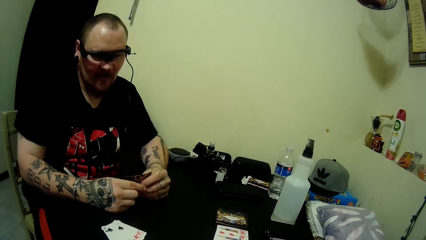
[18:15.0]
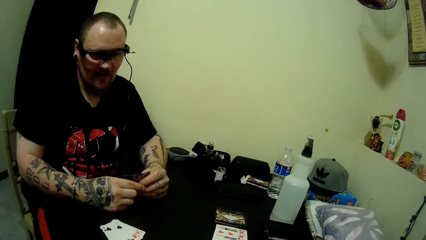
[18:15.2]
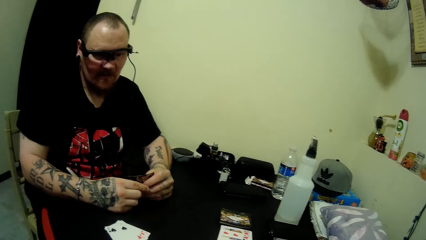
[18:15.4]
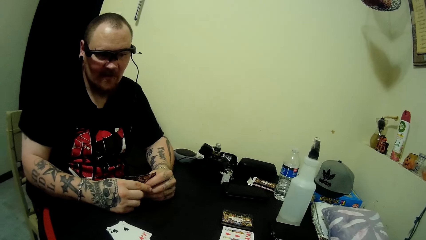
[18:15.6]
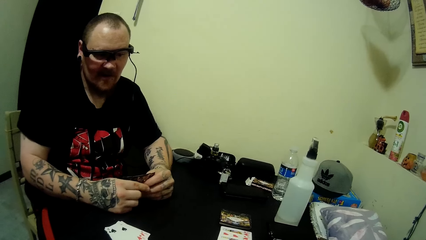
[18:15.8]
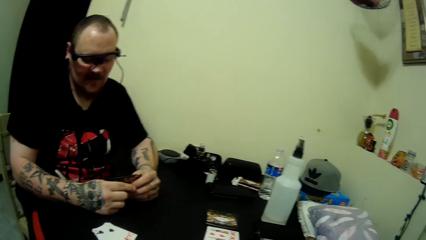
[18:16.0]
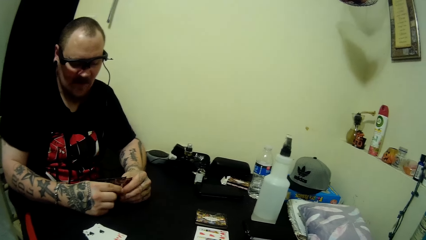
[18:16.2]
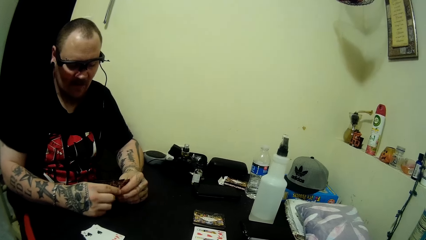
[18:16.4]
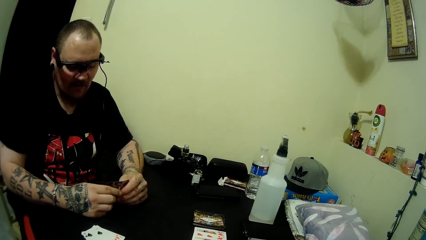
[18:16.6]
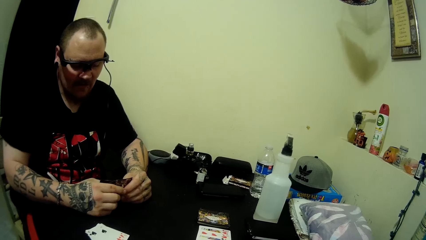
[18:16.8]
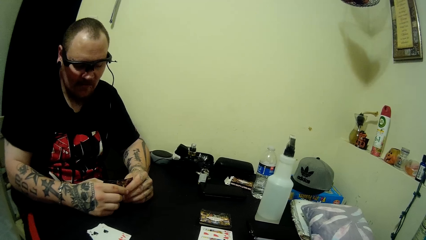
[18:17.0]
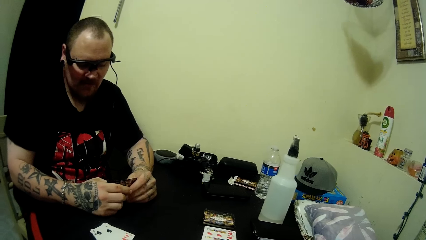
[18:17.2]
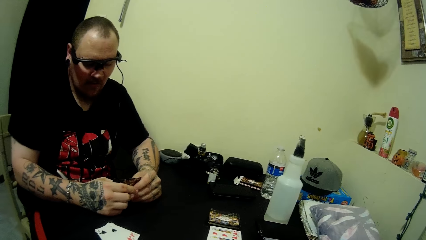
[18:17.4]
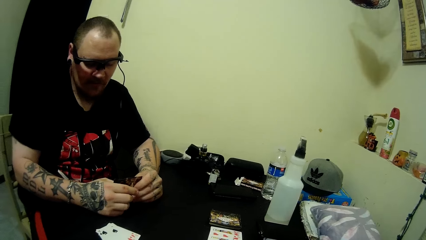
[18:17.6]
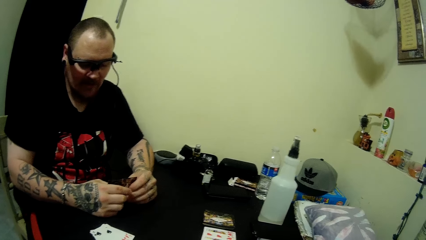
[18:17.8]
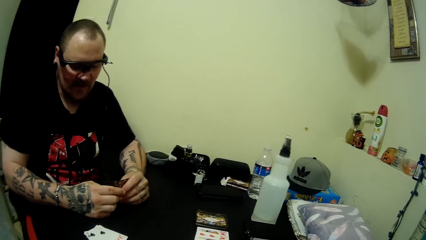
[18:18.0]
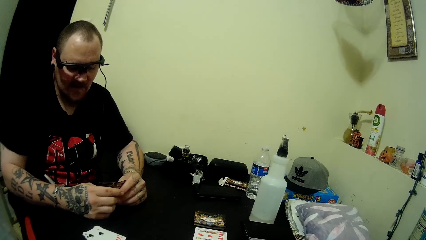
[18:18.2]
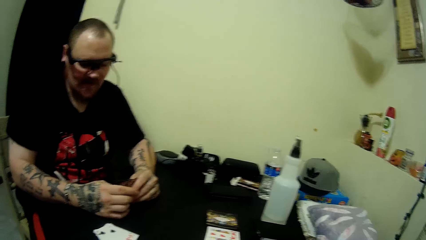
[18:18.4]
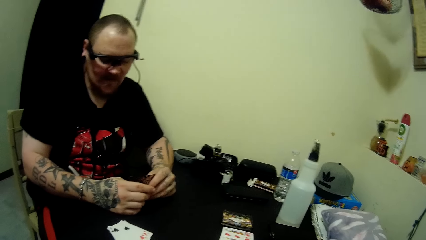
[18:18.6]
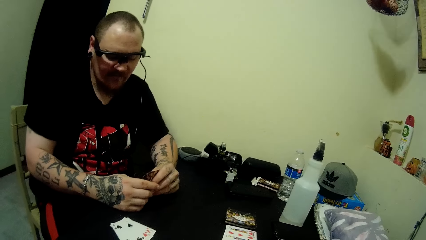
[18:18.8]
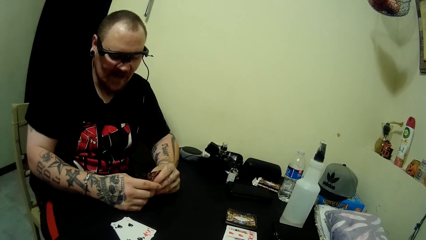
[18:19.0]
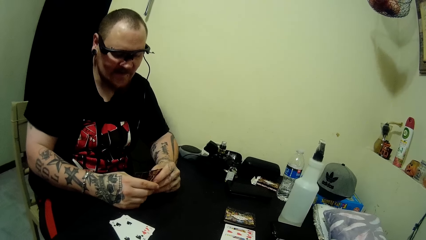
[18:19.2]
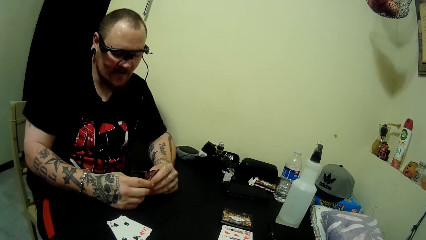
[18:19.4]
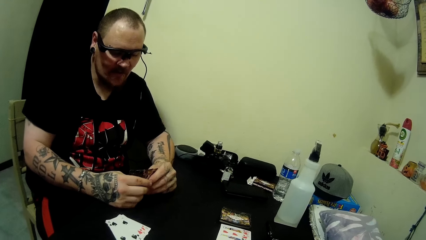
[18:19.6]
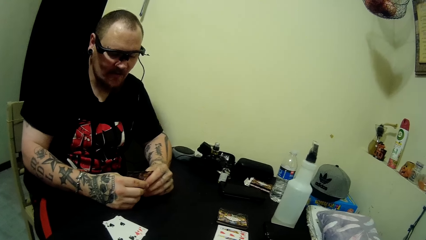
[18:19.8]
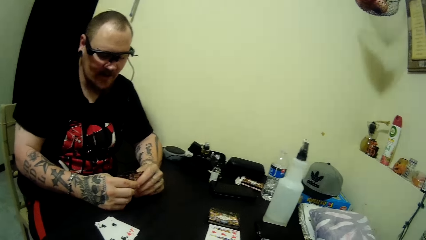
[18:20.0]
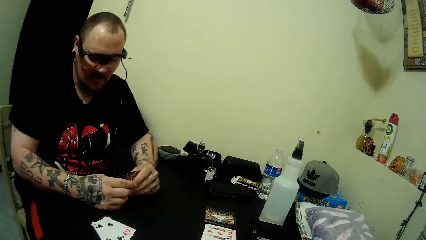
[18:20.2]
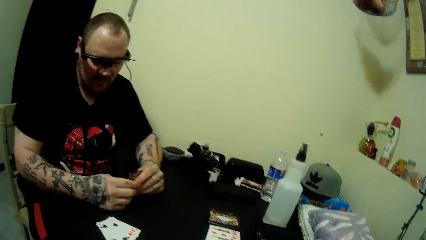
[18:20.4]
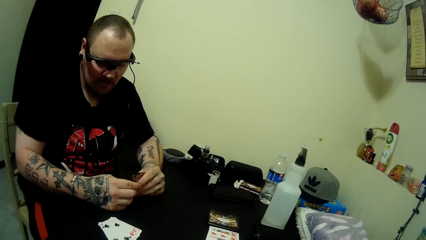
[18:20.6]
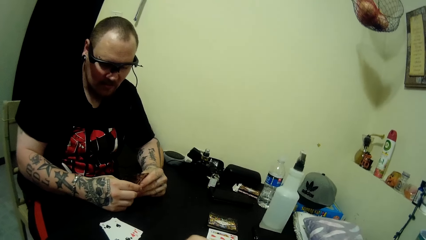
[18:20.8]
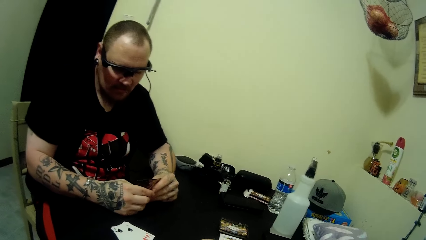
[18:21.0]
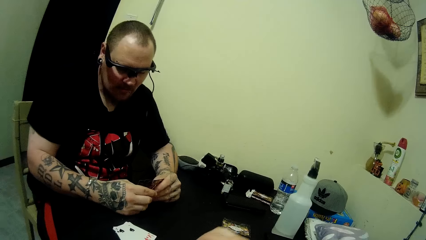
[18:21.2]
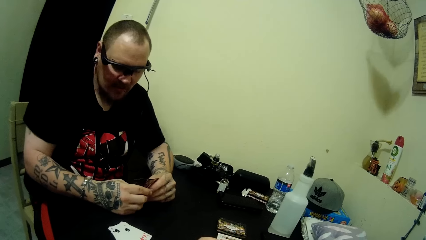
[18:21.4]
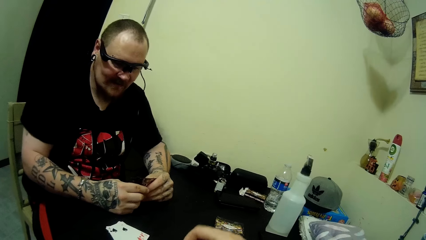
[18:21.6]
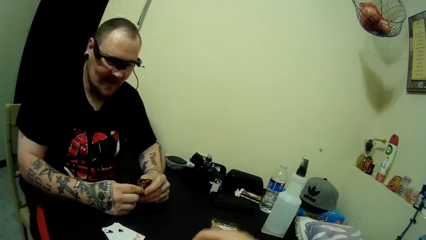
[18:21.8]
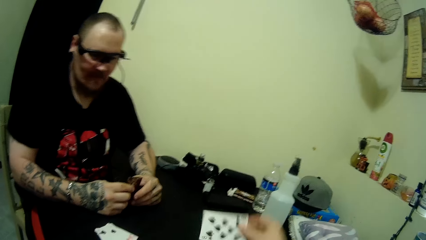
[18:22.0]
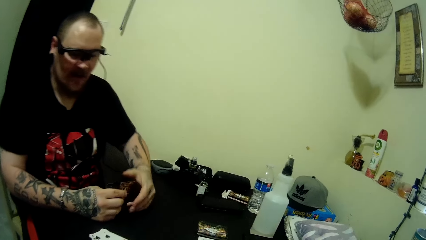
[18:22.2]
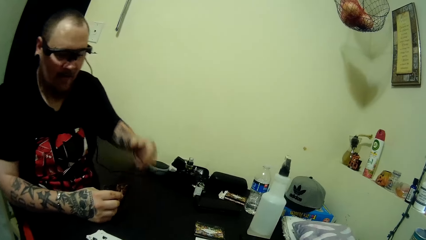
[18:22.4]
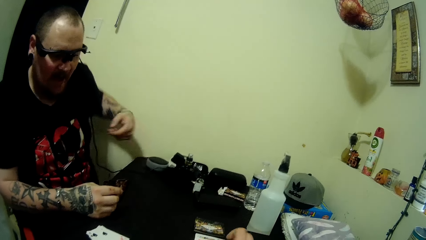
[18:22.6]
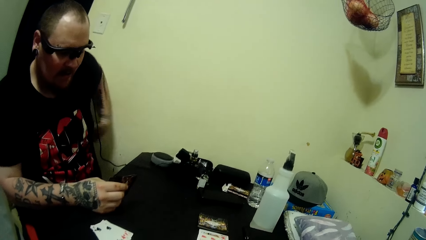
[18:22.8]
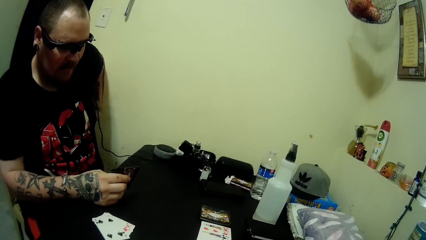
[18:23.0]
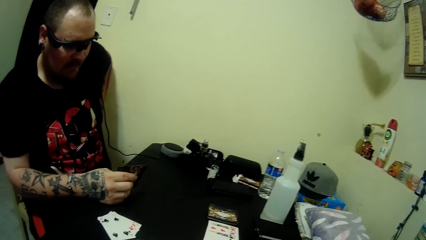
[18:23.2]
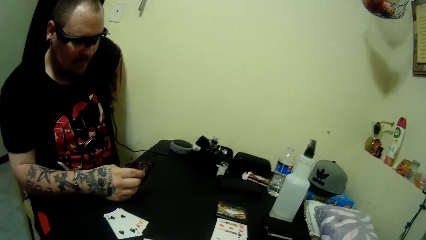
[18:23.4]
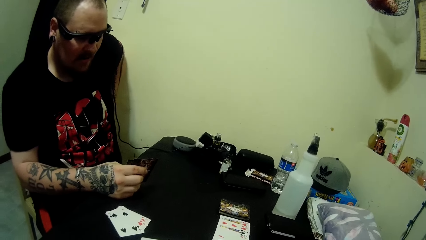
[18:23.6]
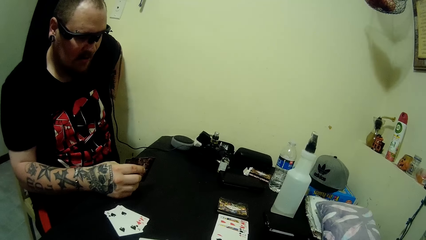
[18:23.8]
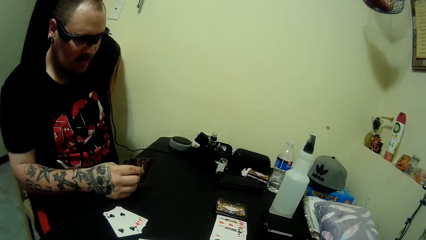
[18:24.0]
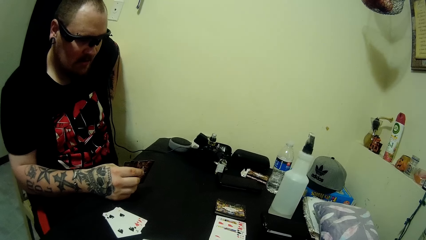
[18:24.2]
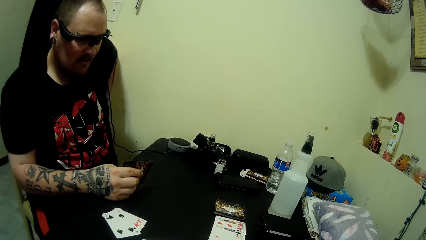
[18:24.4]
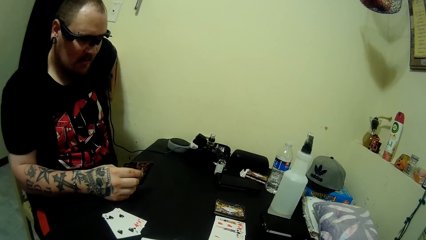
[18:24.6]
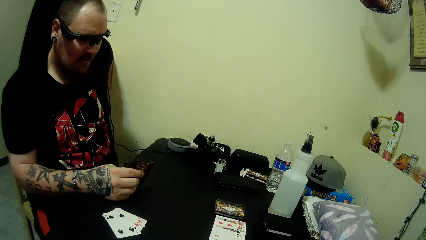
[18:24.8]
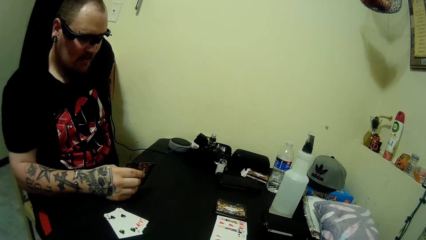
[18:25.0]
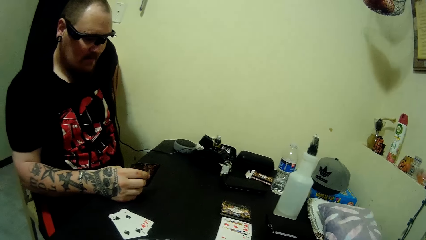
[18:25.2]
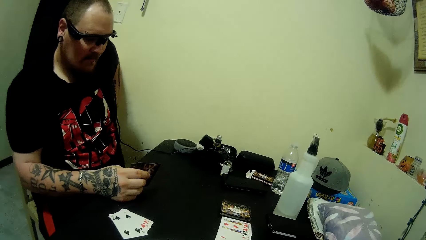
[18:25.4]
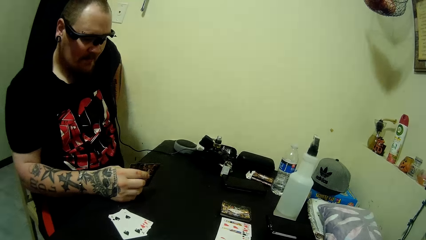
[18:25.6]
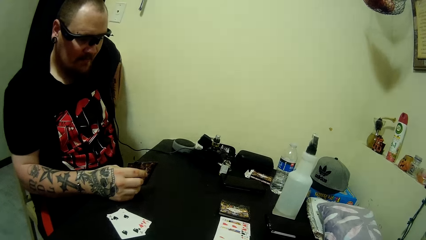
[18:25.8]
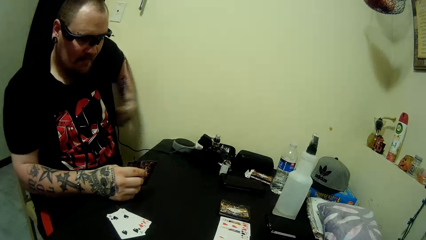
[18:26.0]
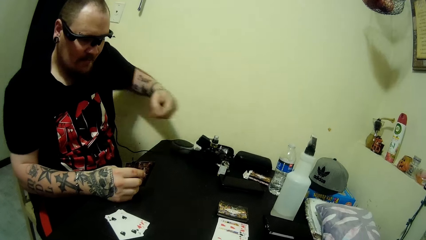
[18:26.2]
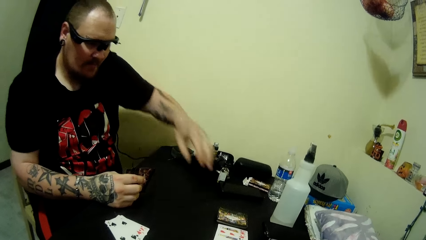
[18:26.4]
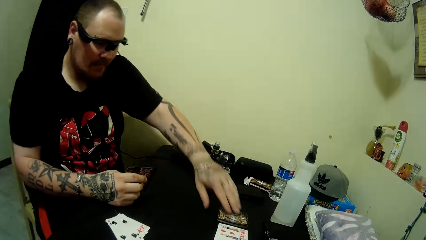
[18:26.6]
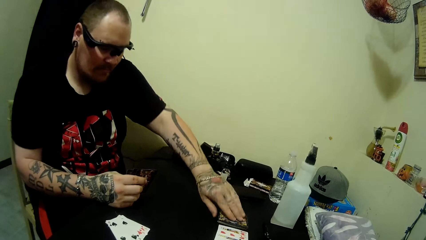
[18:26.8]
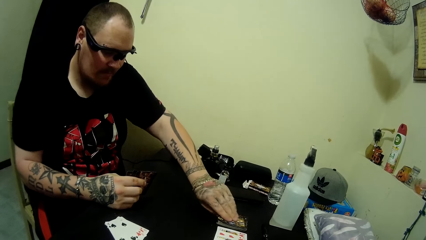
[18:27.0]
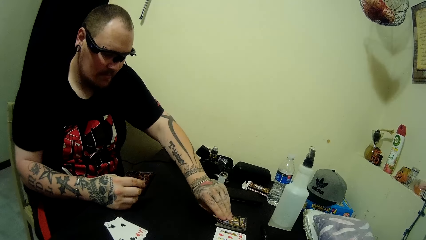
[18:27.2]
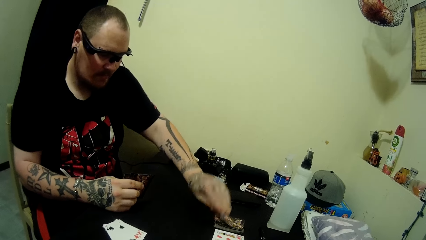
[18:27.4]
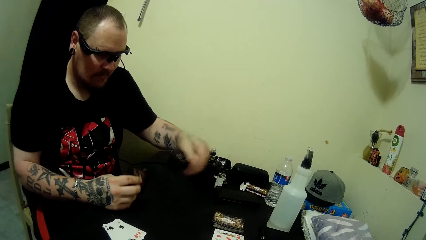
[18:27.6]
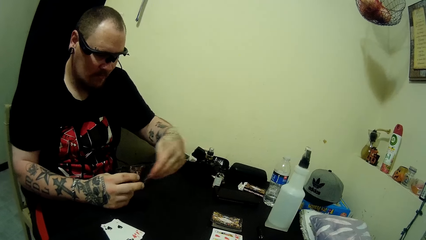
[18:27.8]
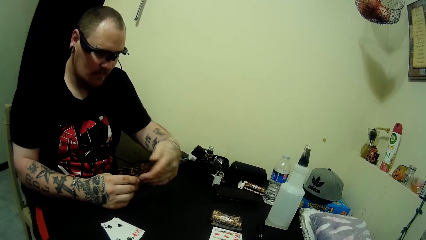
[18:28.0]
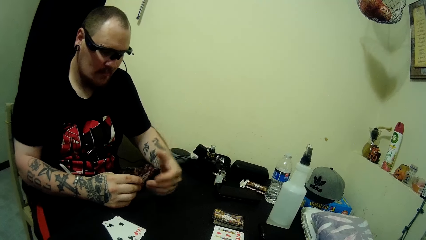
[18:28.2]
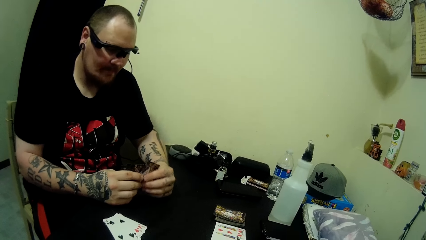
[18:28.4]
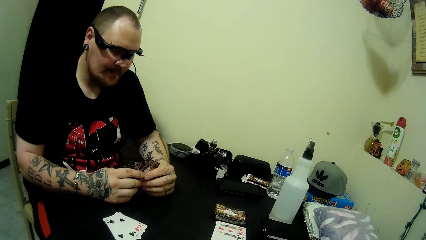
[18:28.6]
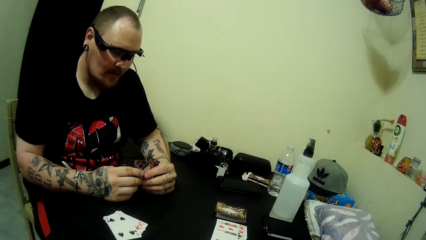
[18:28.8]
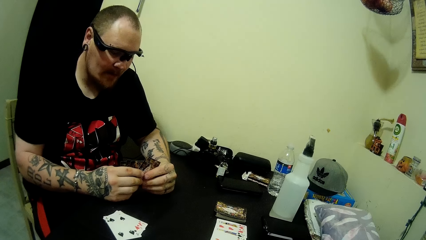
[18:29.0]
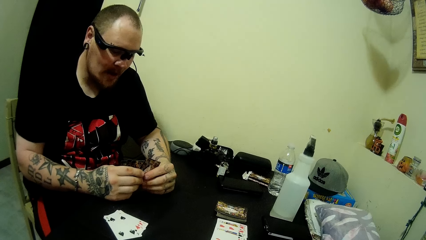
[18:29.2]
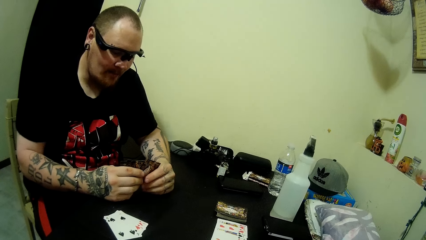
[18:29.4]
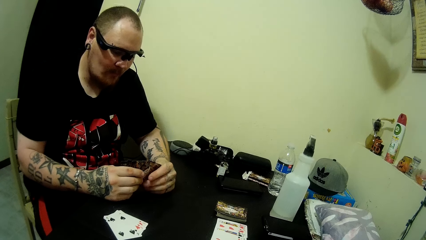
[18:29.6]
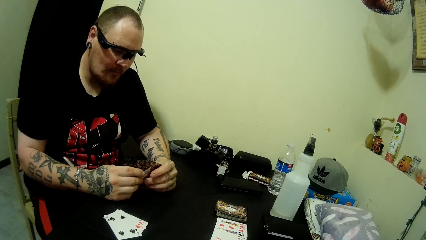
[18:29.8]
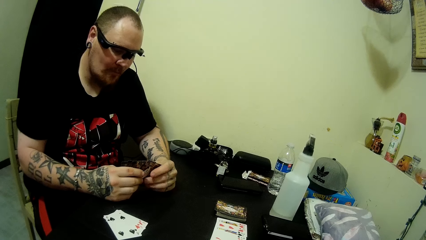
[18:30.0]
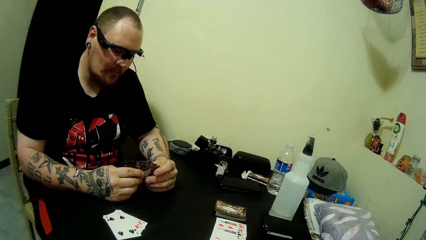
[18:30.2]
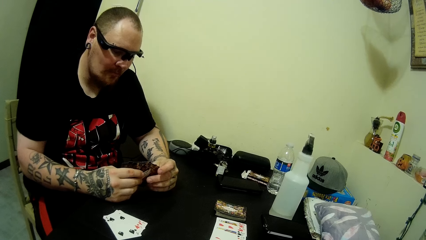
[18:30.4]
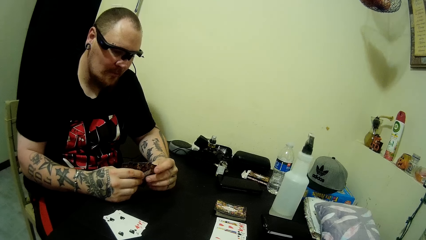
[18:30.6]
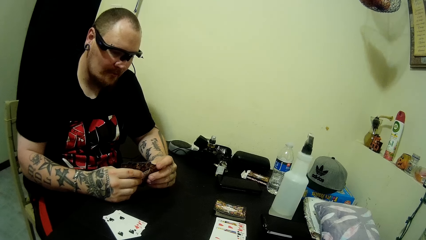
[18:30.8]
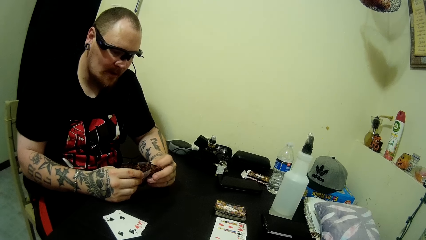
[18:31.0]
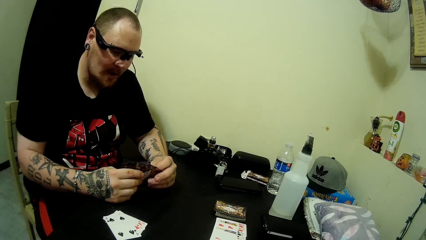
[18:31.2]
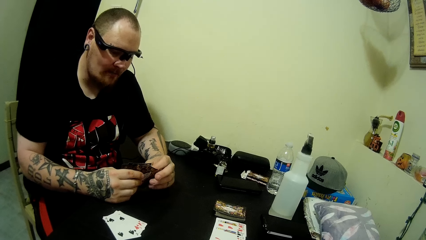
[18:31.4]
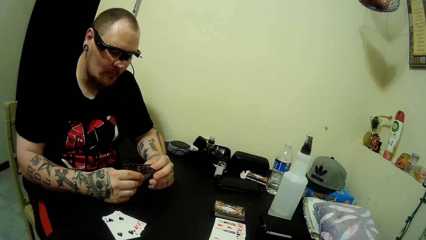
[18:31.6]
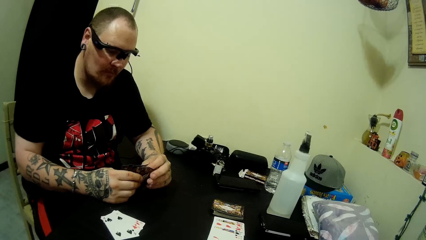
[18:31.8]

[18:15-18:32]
The camera wearer plays a card on the table. A man scratches his back. The camera wearer talks to the man. The man picks up a card from the table. The camera wearer observes the man. The man holds the cards with both hands.
